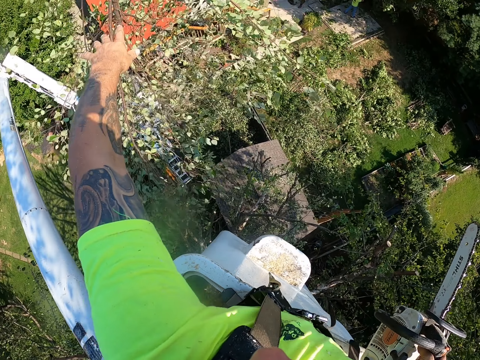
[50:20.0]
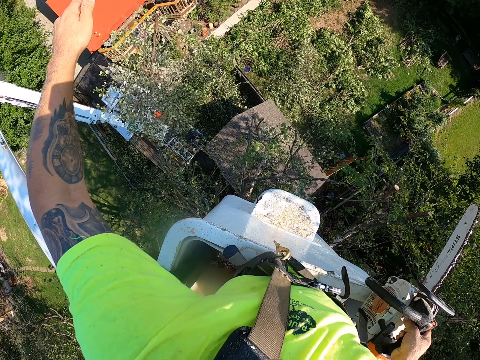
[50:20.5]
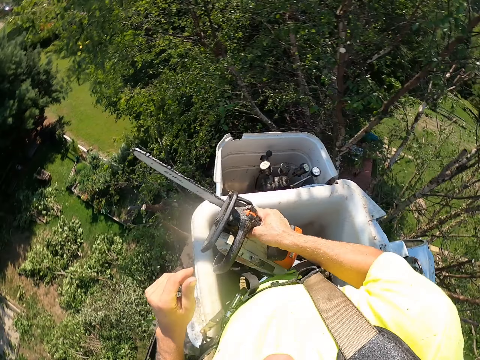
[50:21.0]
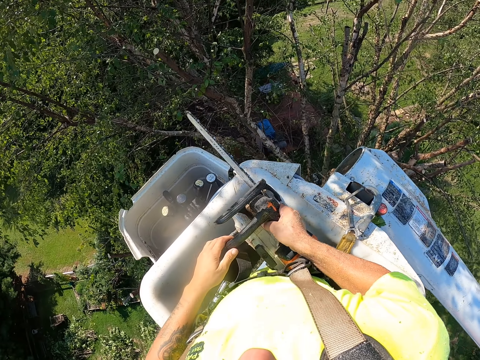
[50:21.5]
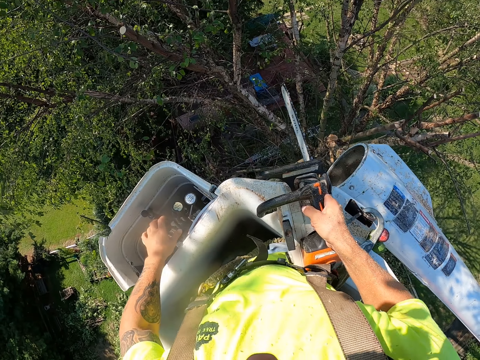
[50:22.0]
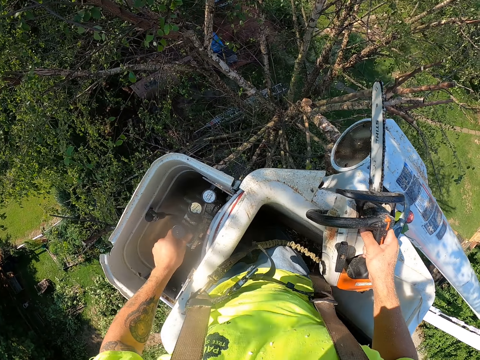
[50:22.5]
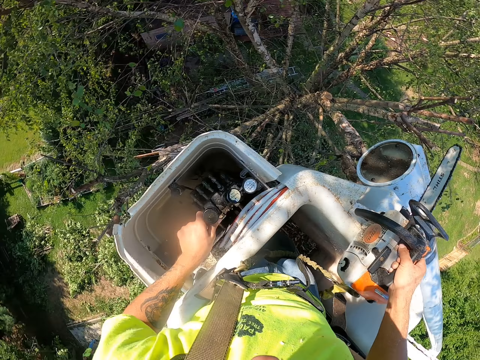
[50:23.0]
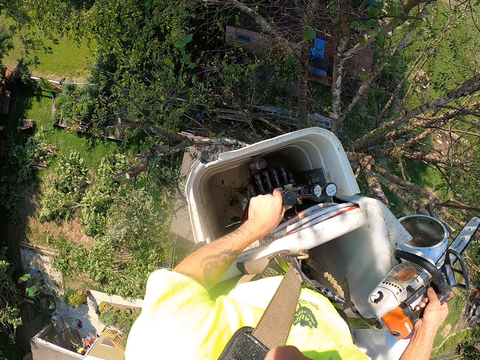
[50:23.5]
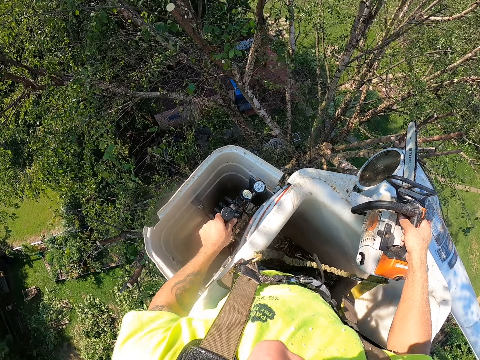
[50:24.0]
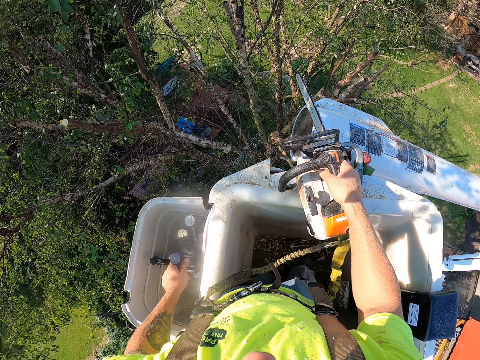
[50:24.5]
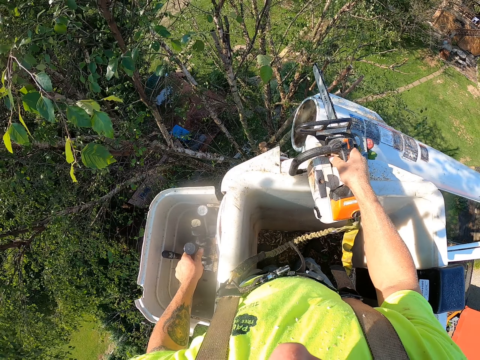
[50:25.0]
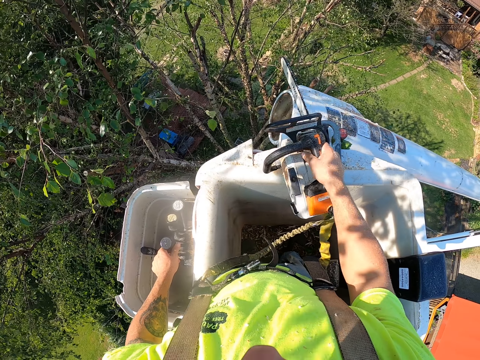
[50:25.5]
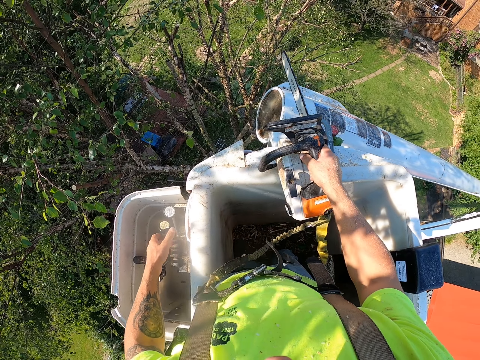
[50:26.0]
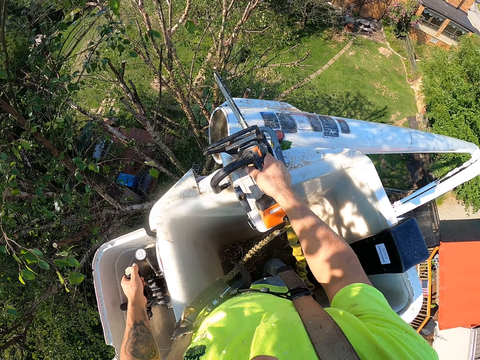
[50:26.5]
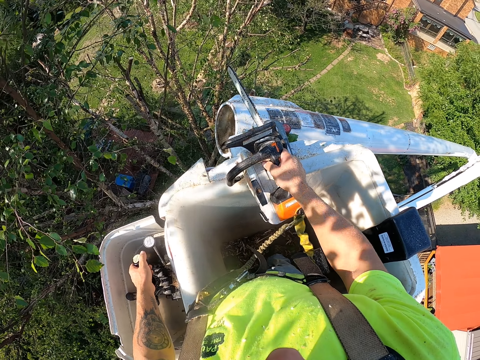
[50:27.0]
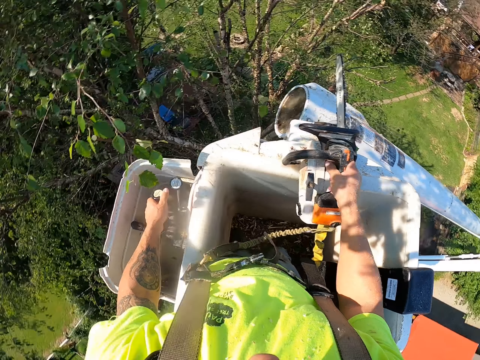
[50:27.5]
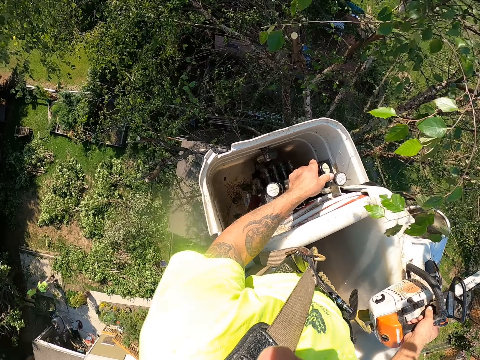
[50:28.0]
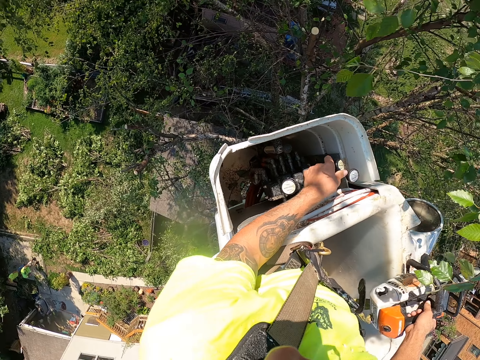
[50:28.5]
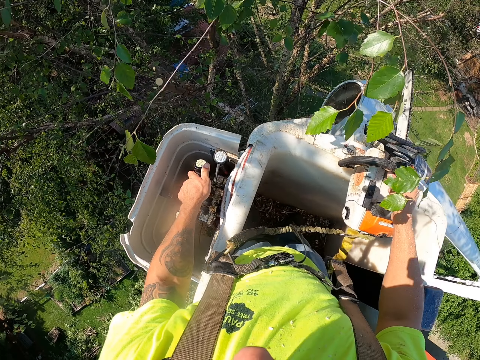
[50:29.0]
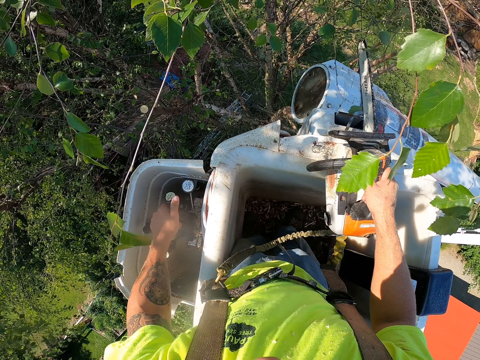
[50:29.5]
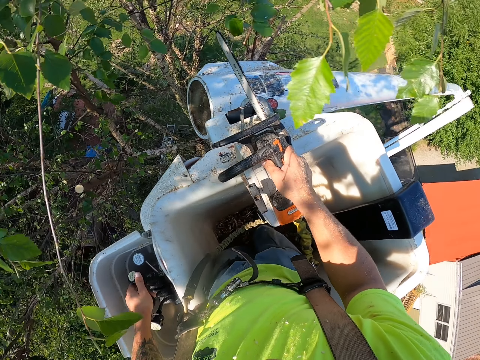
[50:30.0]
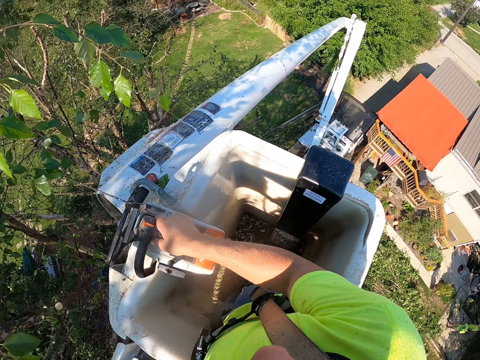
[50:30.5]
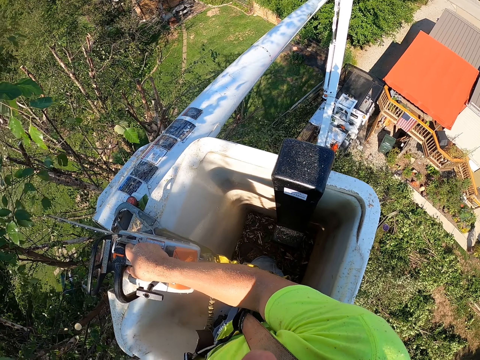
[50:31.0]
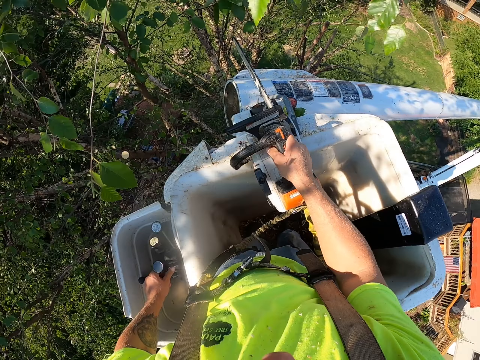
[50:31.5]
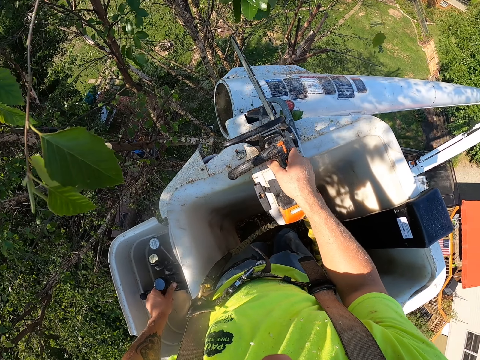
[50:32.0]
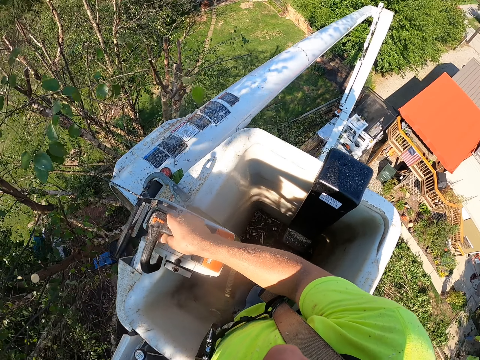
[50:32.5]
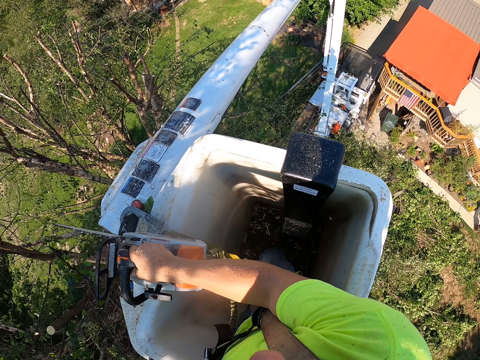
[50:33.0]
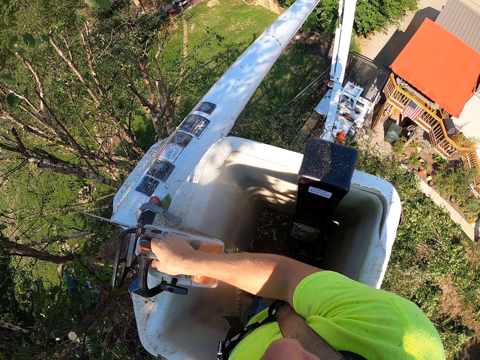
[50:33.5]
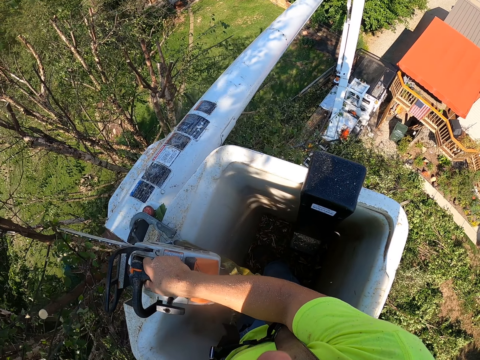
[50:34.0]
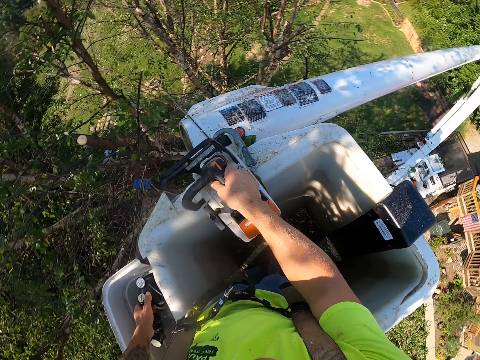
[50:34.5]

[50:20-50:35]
The camera wearer throws off the branches. He holds the cutting tool with his left hand, moves his left hand from the tool, and operates the crane with his left hand. He drives something. He moves around in something.

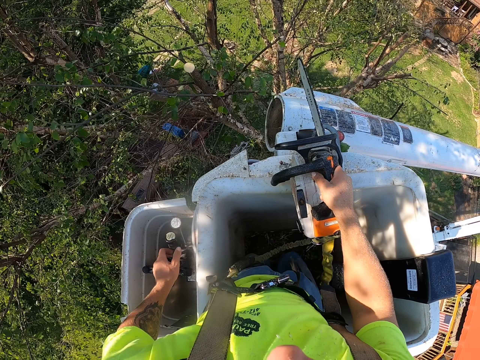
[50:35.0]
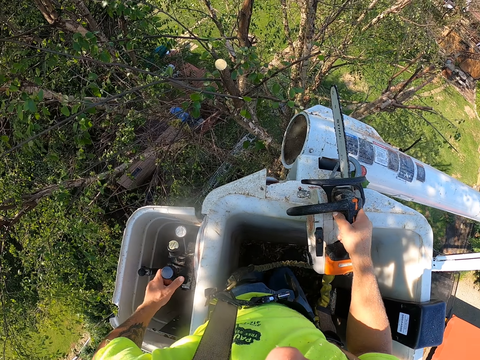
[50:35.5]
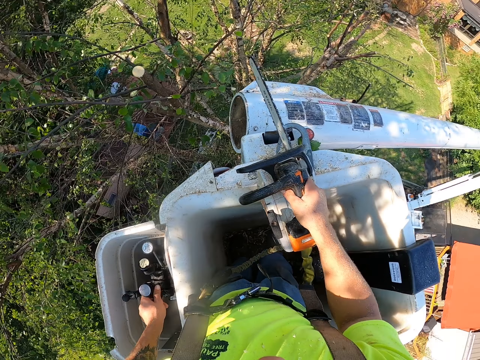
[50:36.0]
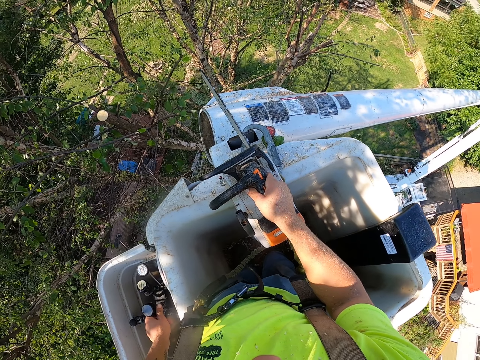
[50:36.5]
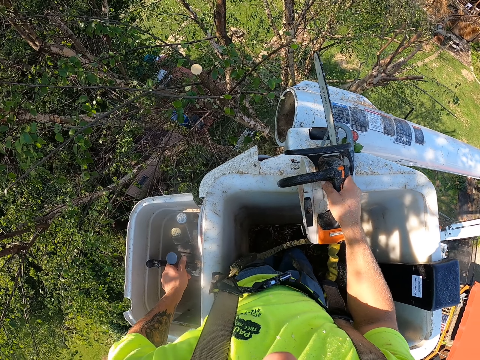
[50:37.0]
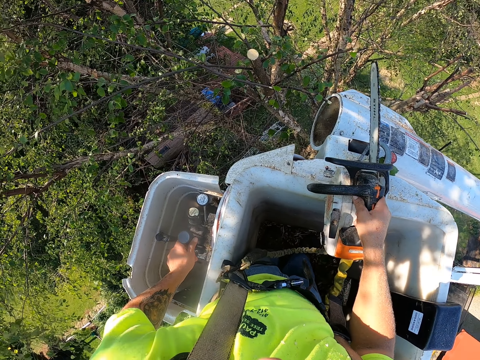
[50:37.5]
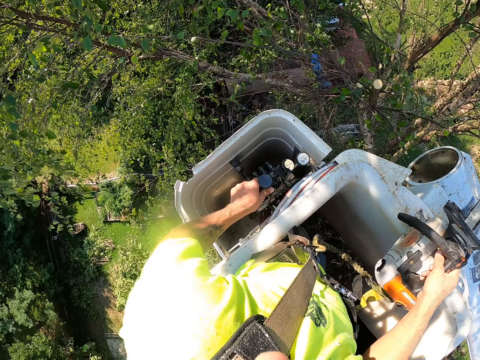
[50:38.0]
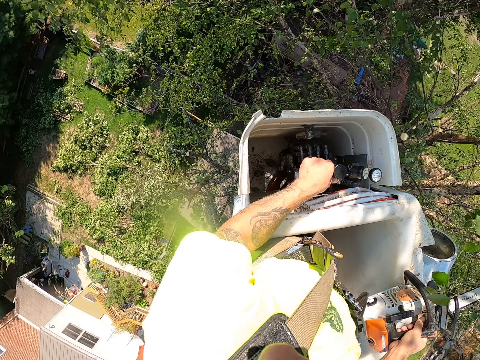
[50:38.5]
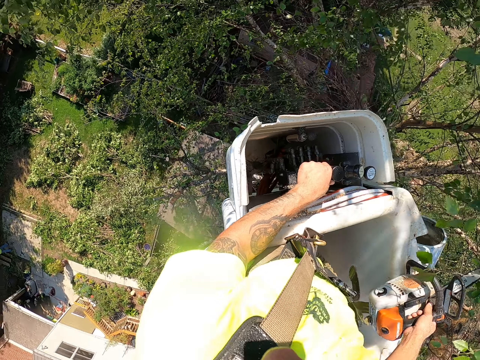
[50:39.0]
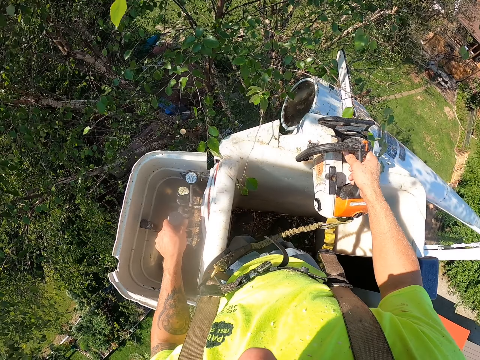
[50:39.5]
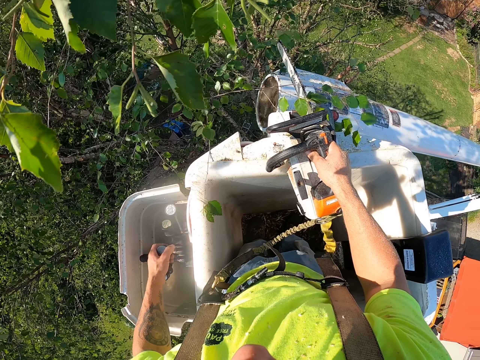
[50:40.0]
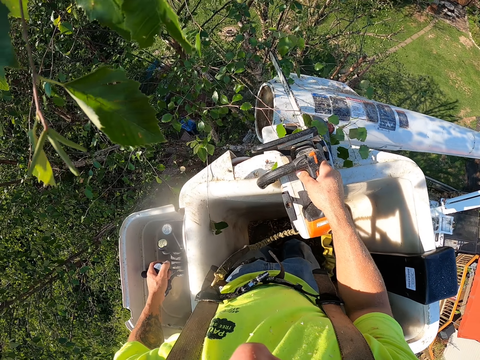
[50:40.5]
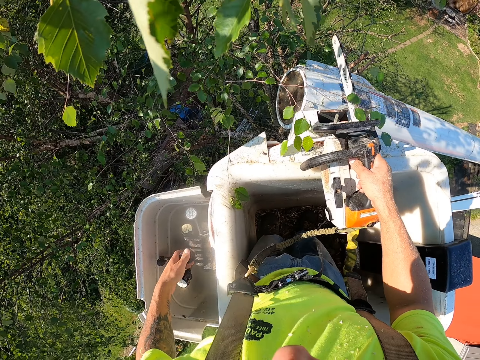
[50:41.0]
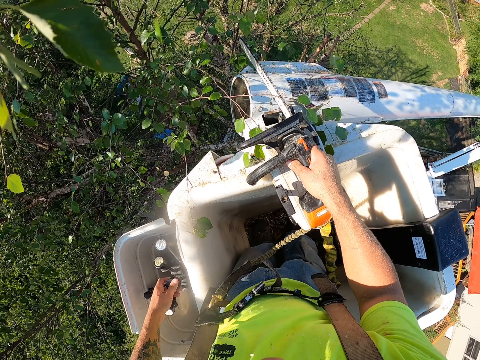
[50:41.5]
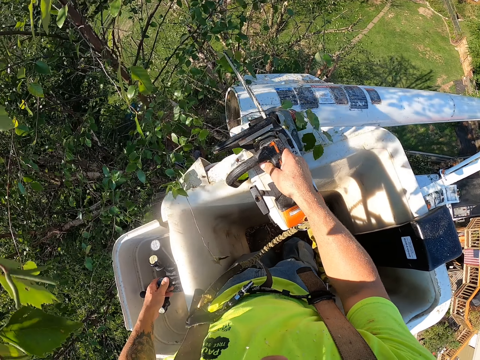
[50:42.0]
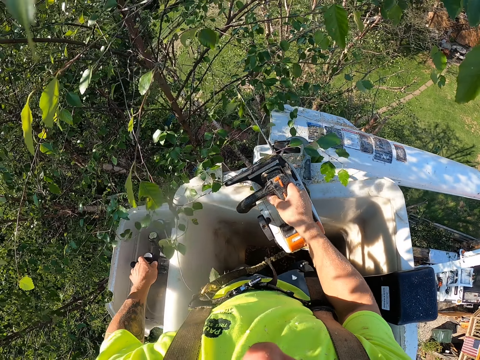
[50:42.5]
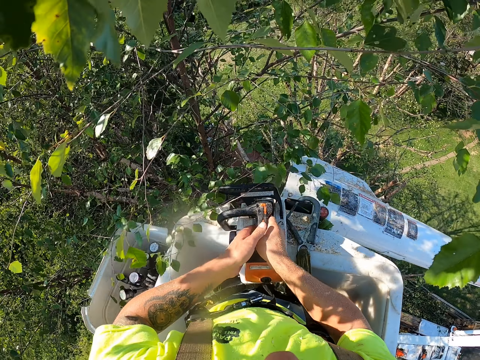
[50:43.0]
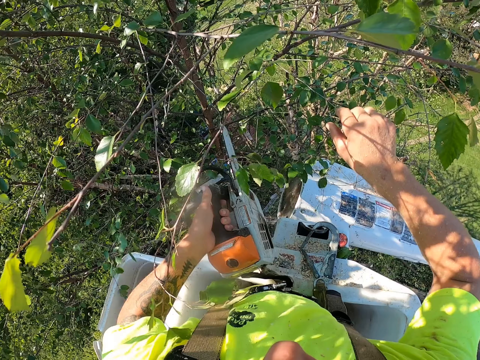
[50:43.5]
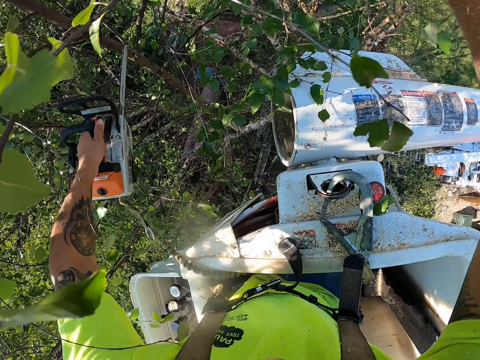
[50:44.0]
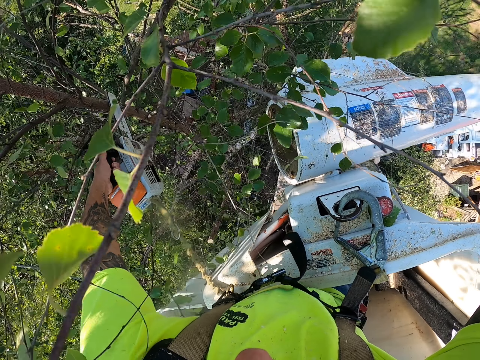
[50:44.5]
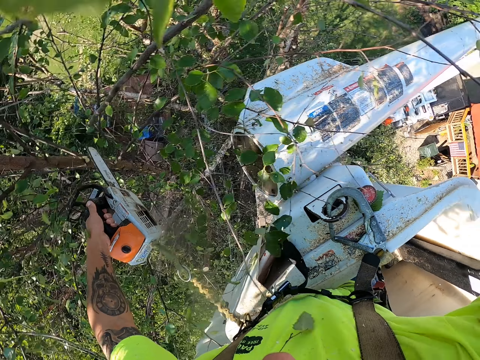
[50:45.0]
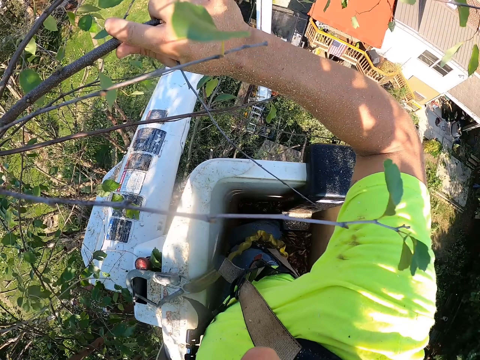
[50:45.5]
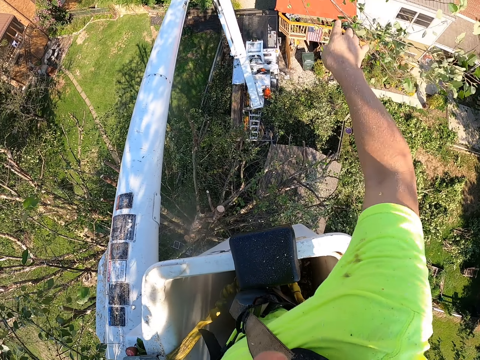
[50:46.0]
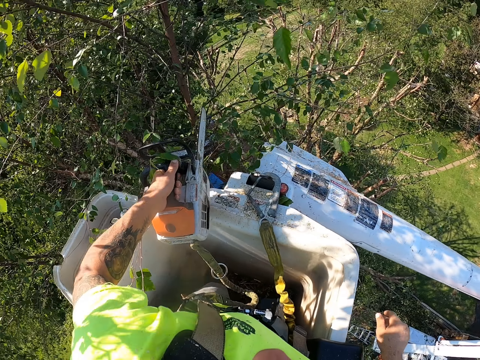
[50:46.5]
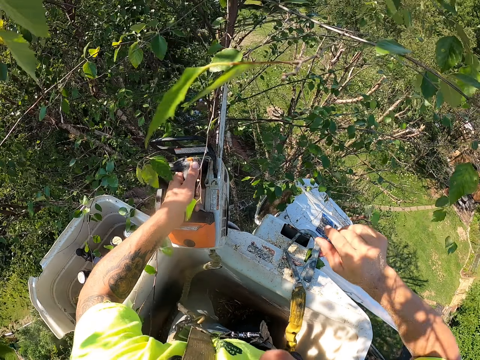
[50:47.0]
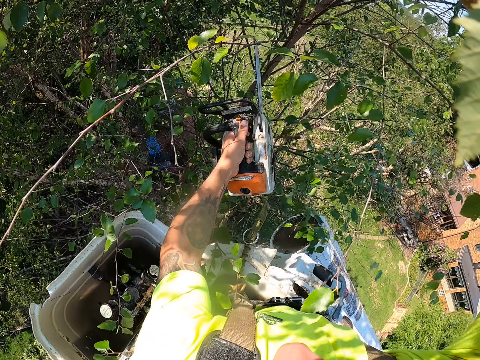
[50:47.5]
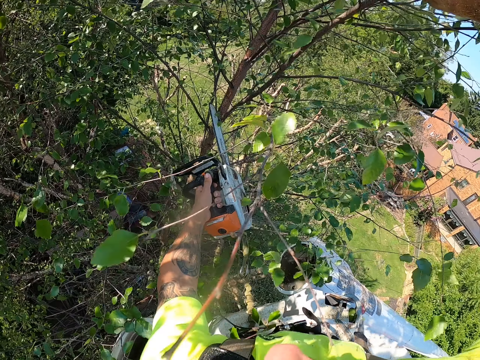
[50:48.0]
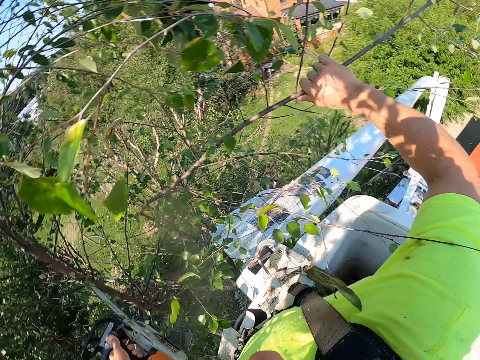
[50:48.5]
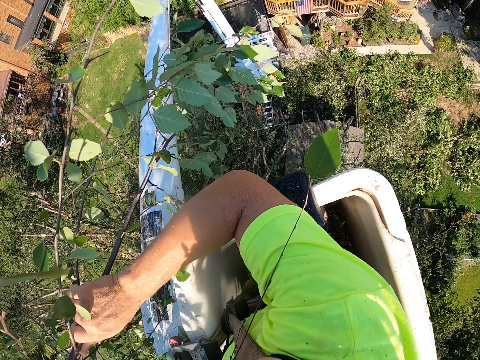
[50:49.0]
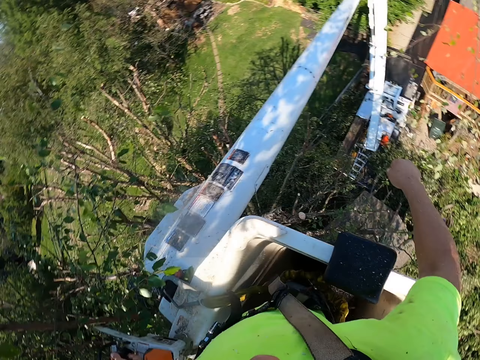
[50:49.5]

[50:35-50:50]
The camera wearer passes the sawing machine from his right hand to his left hand. He holds some branches on the tree with his right hand. He cuts the branches from the tree with the sawing machine in his left hand. He throws the branches on the floor from the crane with his right hand. He holds some branches on the tree with his right hand. He cuts the branches from the tree with the sawing machine in his left hand. He throws the branches on the floor from the crane with his right hand.
